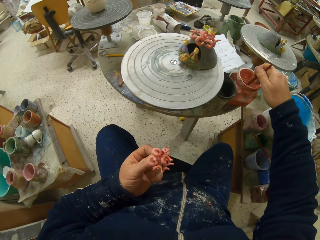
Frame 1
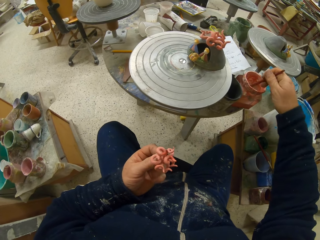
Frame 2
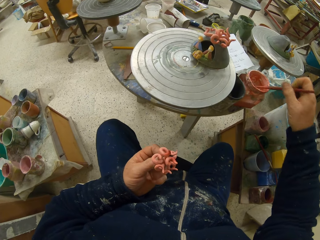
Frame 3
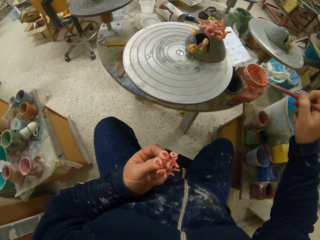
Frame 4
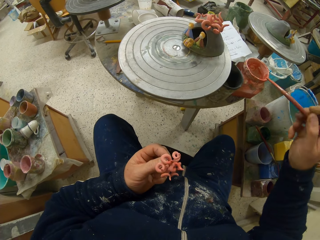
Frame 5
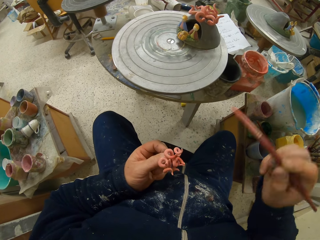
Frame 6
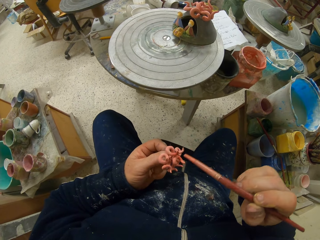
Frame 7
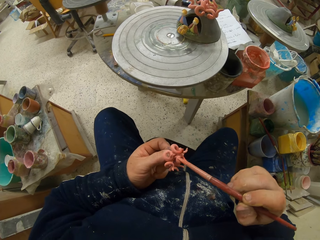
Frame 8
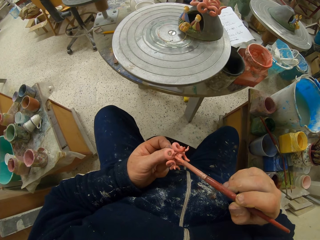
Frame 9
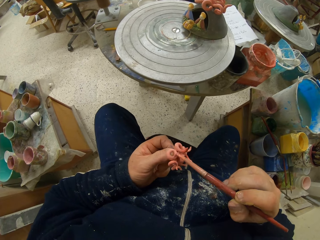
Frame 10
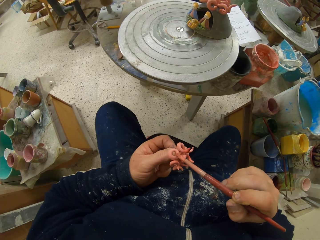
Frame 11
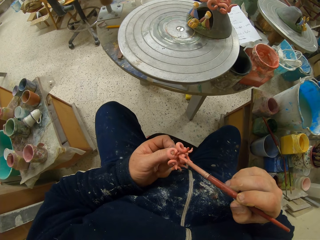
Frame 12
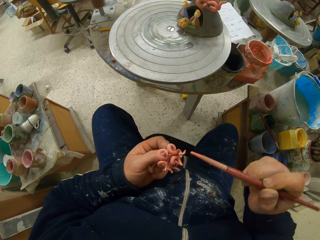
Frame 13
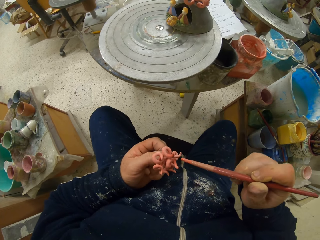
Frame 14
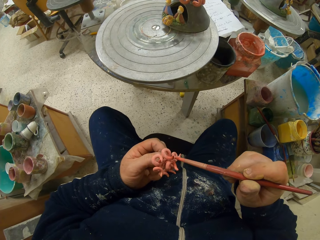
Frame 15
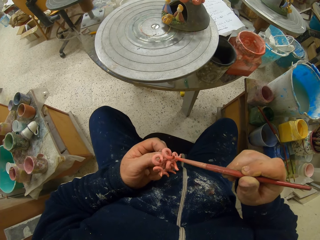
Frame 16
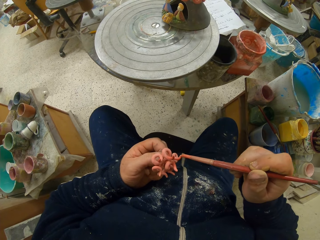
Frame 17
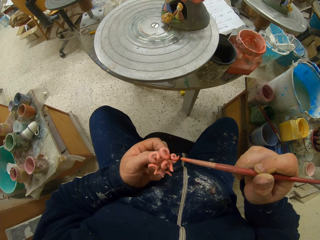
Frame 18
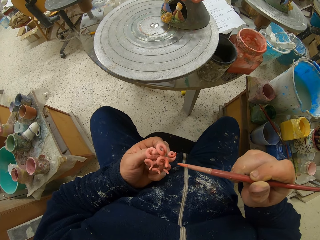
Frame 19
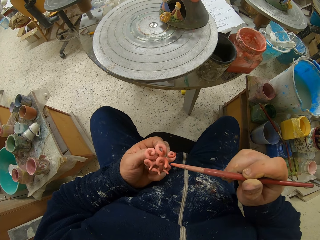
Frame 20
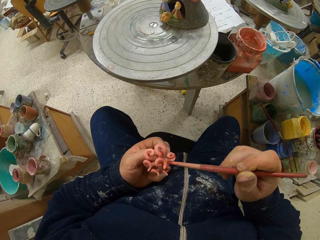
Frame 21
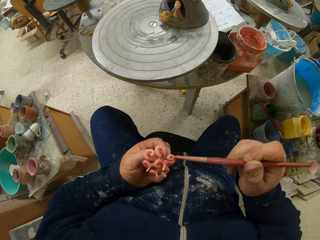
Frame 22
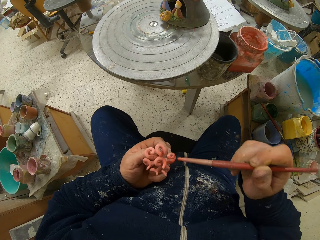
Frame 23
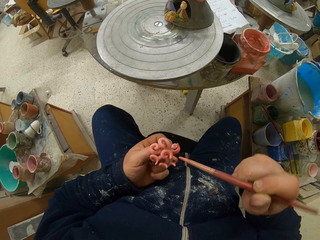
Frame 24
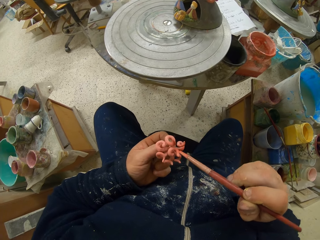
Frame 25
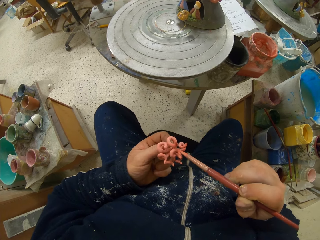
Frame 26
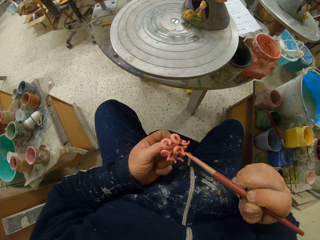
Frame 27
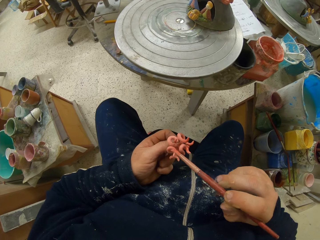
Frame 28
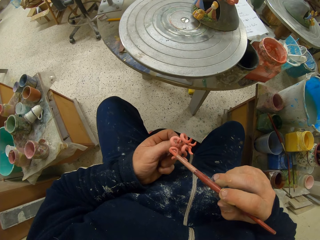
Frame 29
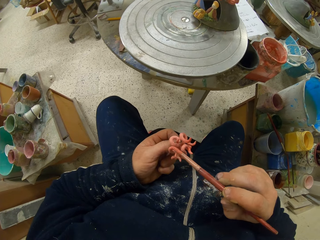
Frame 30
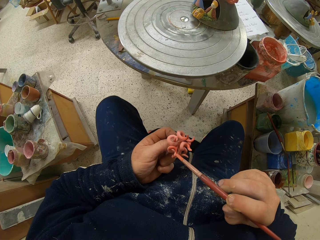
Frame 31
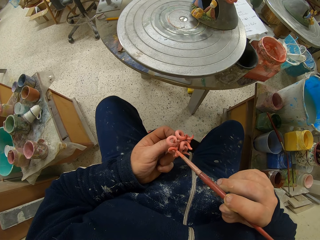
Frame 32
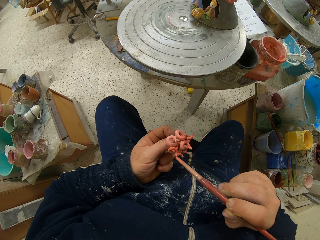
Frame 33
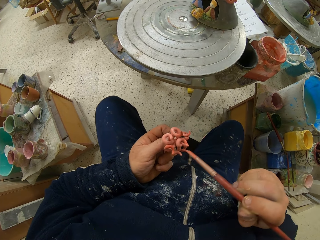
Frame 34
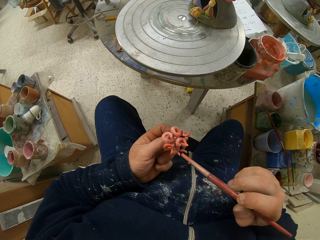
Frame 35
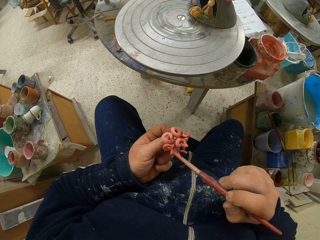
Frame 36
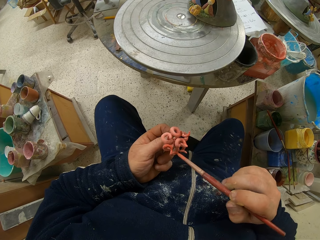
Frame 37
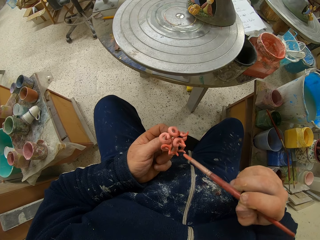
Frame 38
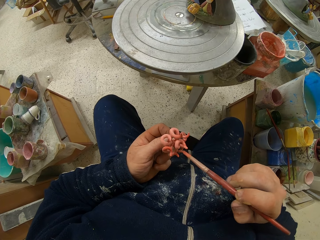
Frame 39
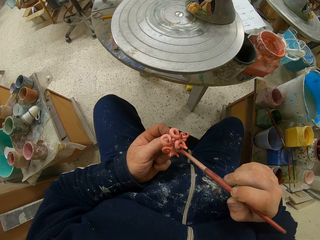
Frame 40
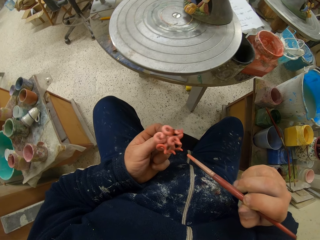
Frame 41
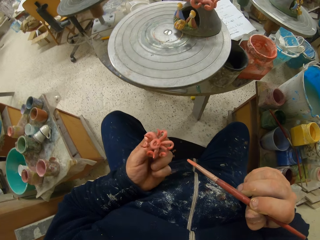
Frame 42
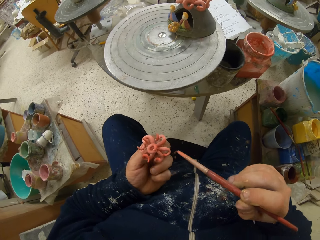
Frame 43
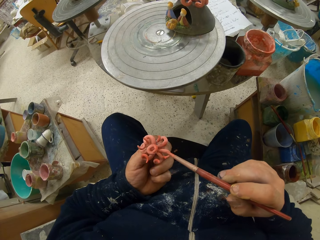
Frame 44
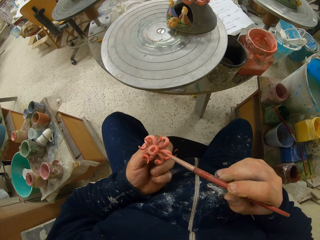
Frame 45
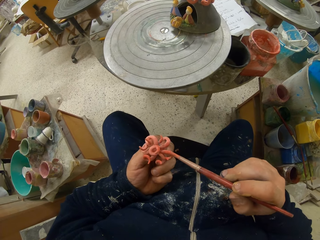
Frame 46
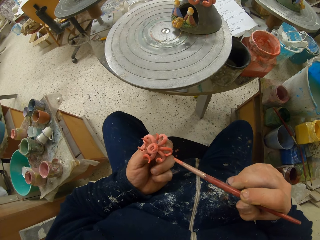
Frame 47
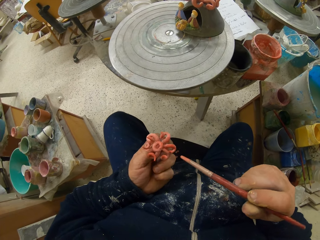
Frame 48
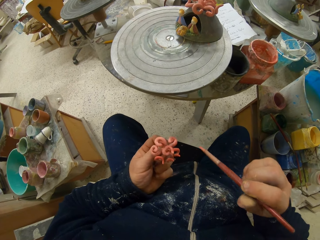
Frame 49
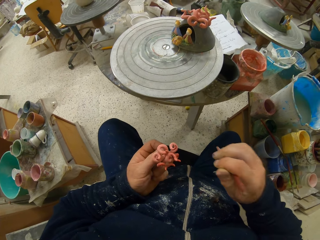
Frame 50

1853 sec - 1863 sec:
The camera wearer bangs the jar with a sculpting tool. They paint the ceramic art with a paint brush. They decorate the mold.

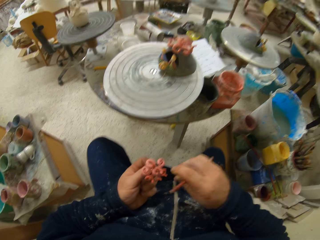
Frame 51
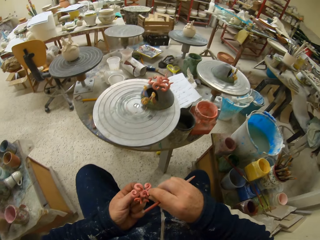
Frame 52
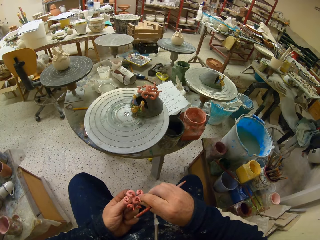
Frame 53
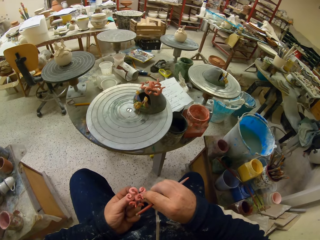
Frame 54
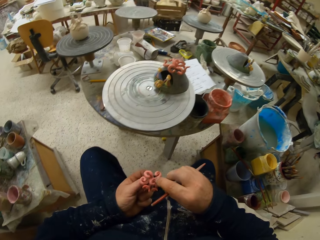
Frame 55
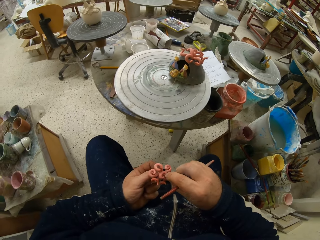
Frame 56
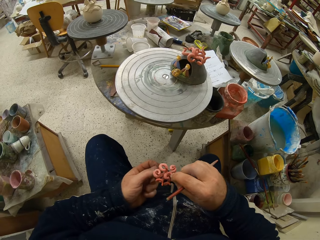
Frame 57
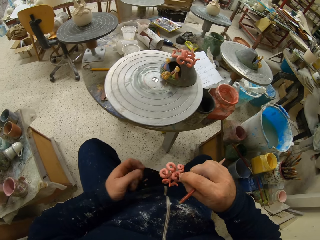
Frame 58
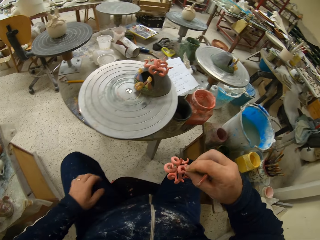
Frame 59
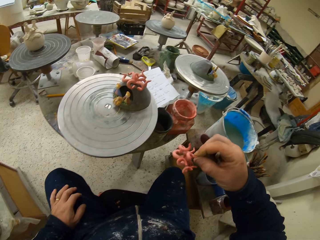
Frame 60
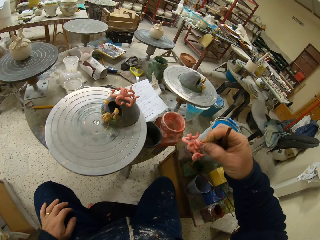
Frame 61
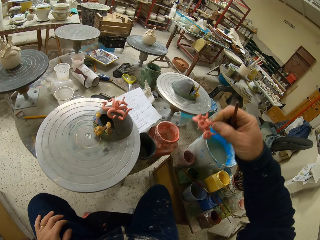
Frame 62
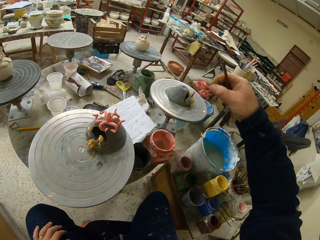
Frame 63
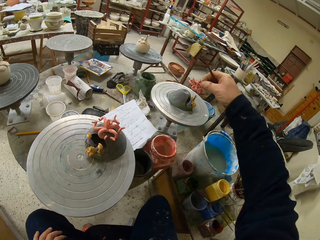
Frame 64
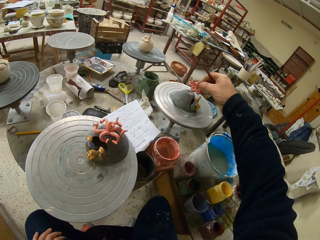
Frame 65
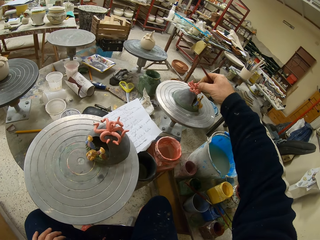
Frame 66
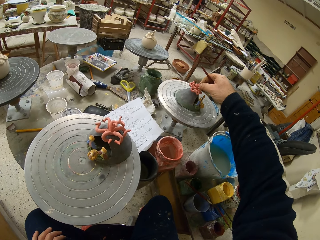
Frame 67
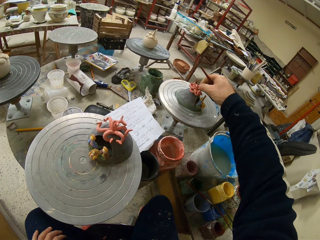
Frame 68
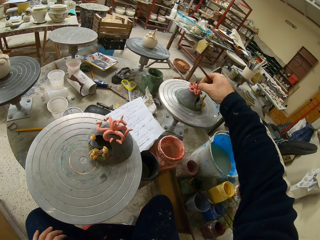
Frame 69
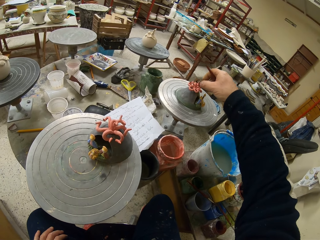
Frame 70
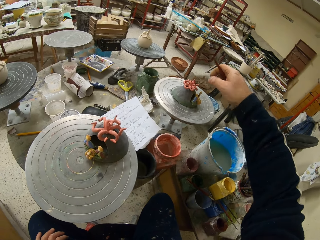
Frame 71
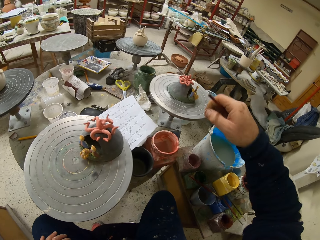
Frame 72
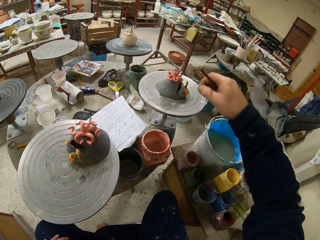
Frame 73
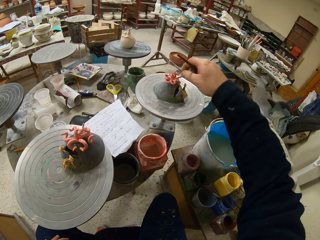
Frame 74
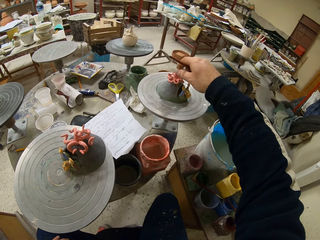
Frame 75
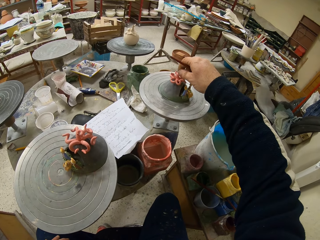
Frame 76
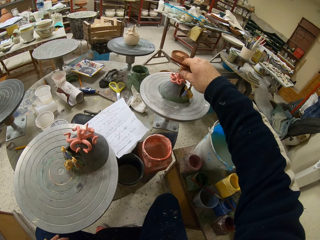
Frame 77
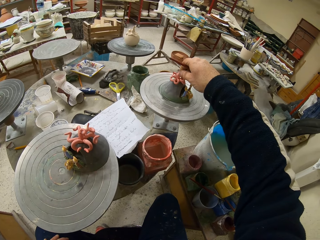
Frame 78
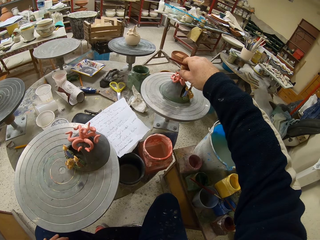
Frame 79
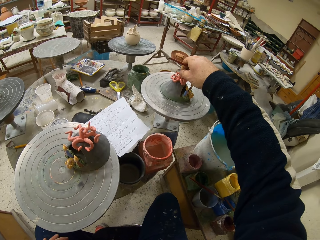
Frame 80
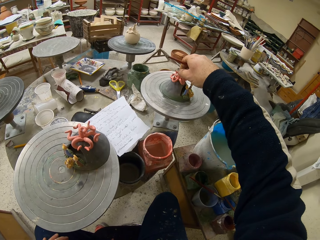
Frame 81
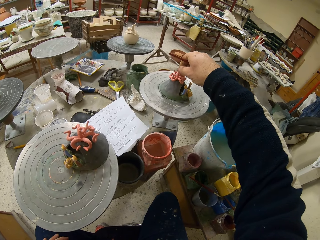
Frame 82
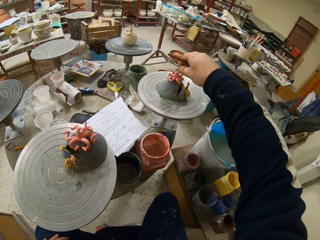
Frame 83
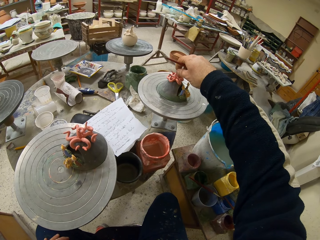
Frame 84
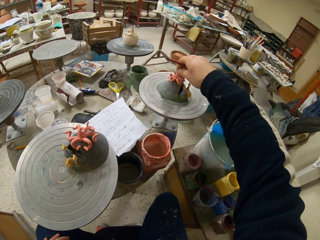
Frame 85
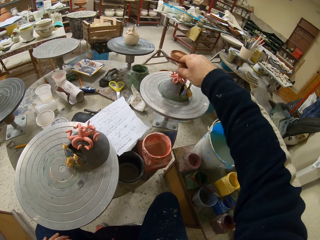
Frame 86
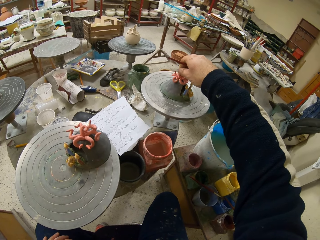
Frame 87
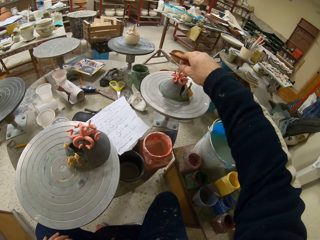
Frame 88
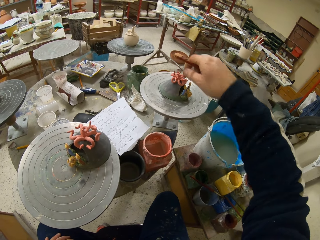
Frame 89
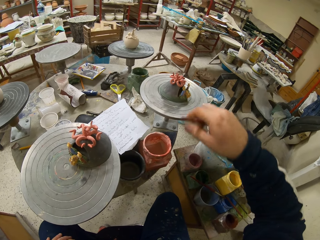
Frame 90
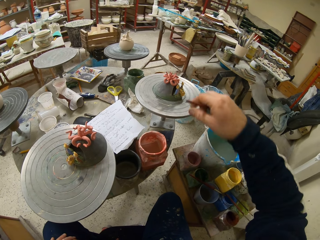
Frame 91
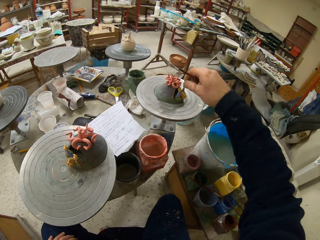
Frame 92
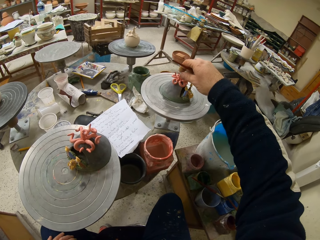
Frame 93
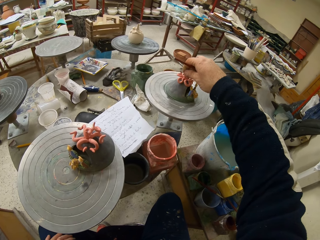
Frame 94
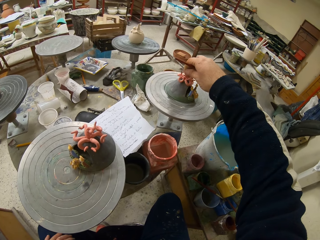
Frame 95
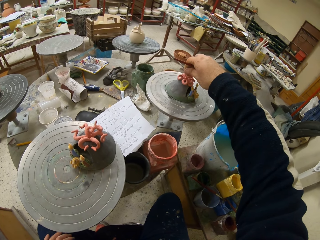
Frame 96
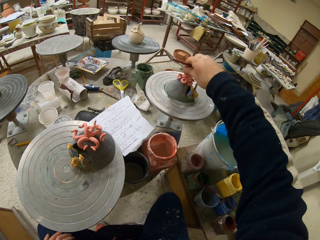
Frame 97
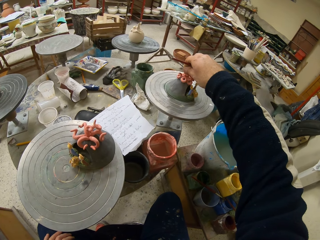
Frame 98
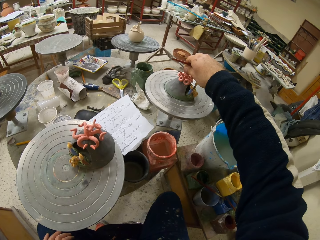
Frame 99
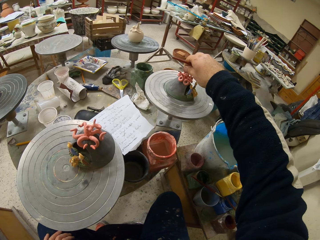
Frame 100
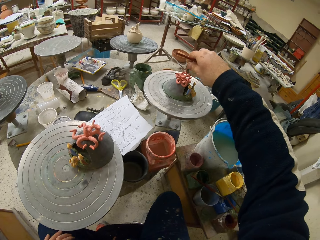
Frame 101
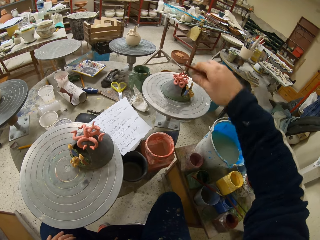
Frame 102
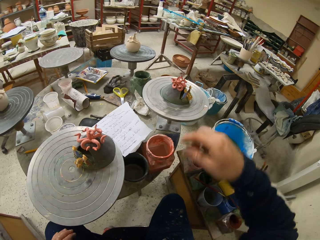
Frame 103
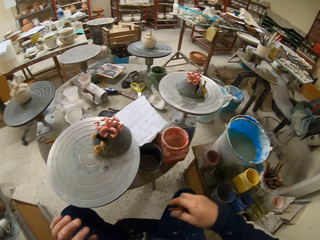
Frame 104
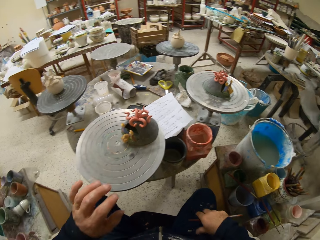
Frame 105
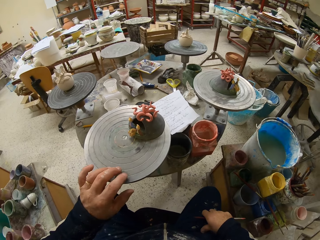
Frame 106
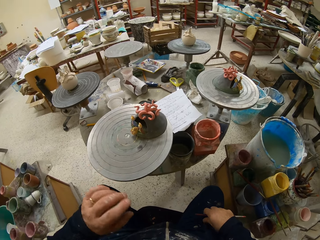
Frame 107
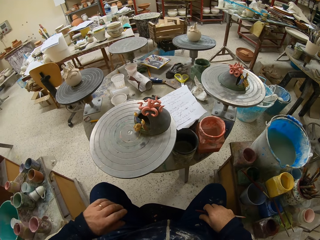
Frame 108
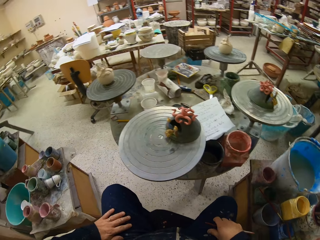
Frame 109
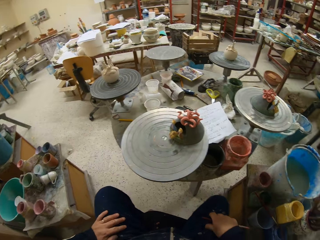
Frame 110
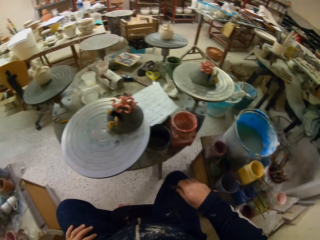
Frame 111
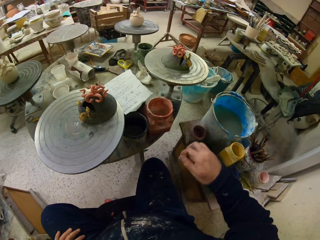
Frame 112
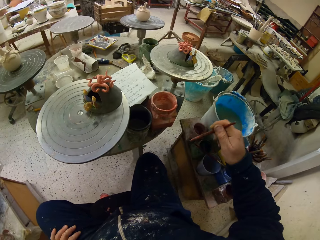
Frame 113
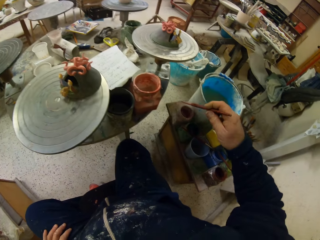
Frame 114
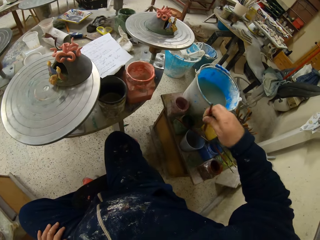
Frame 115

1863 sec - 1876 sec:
The camera wearer looks around. They adjust the mold. They put the ceramic art on the metal stool. They adjust the mold. They spin the ceramic art. They look around.
